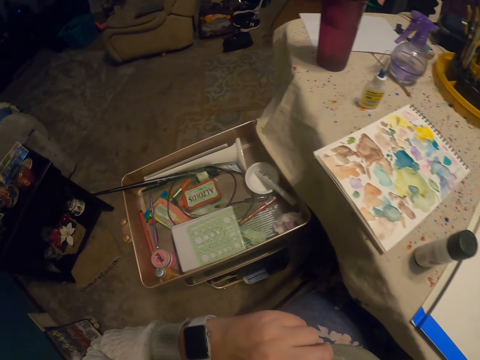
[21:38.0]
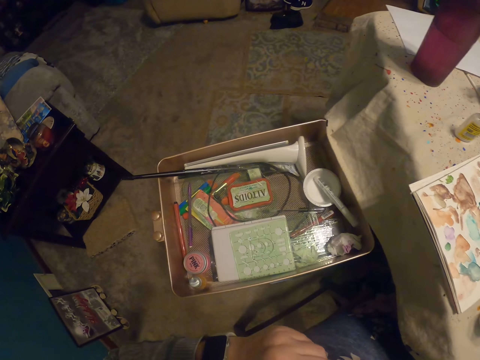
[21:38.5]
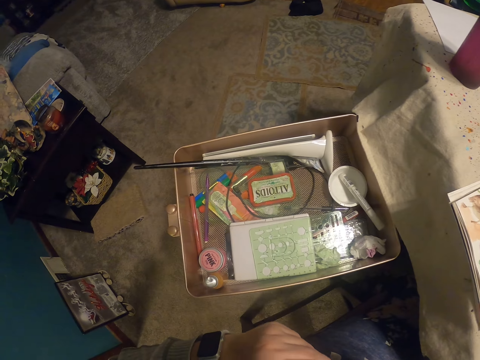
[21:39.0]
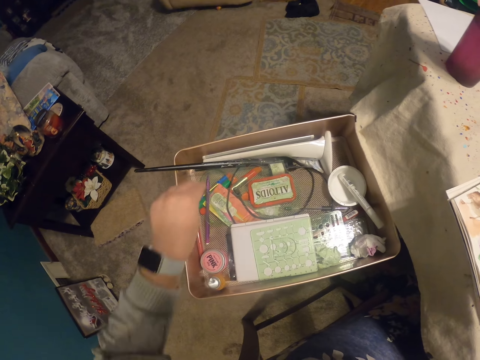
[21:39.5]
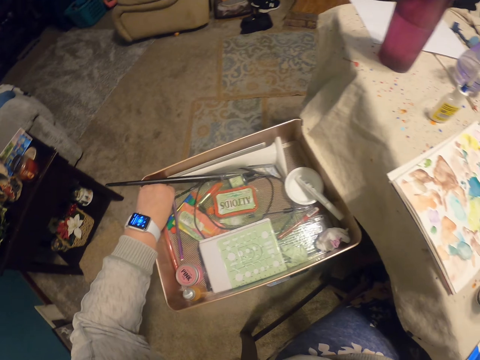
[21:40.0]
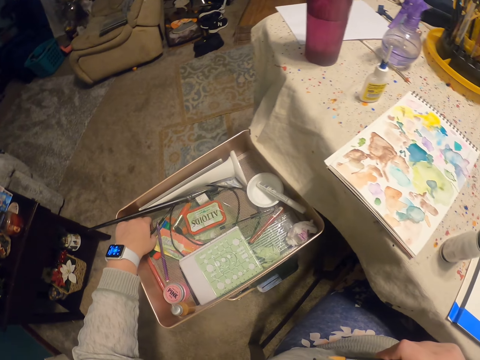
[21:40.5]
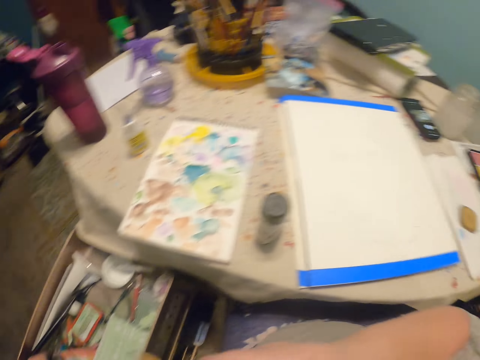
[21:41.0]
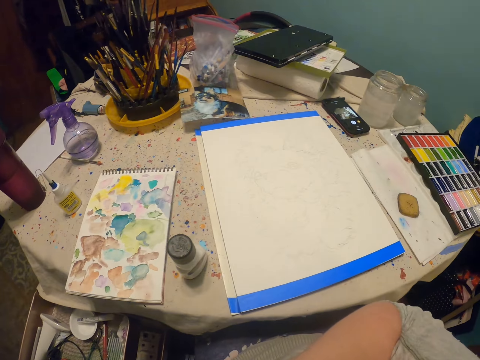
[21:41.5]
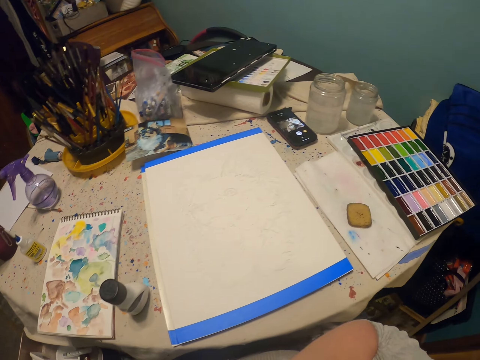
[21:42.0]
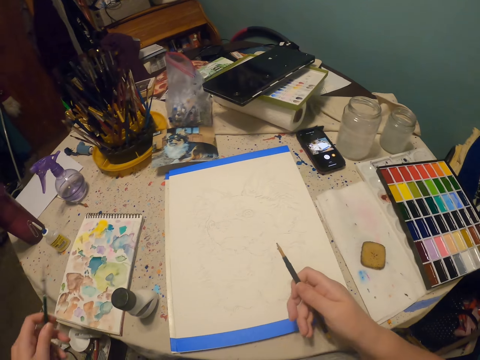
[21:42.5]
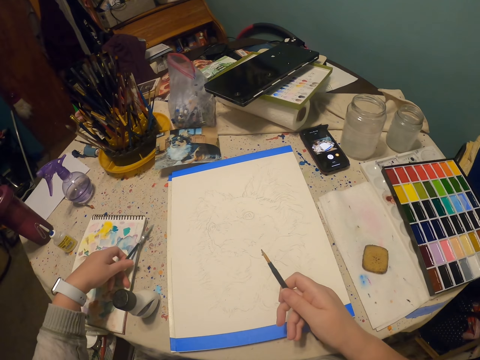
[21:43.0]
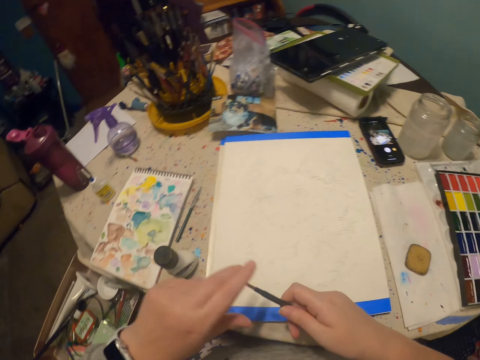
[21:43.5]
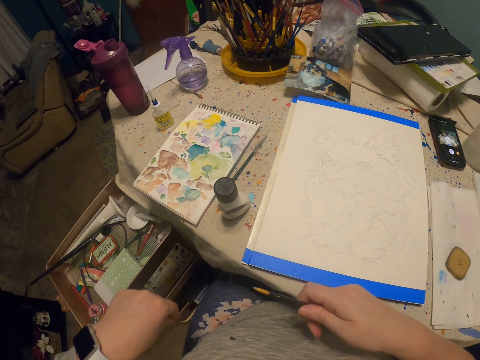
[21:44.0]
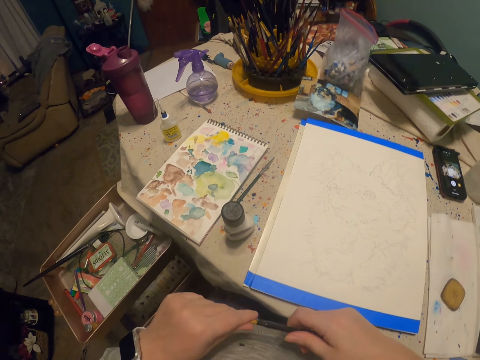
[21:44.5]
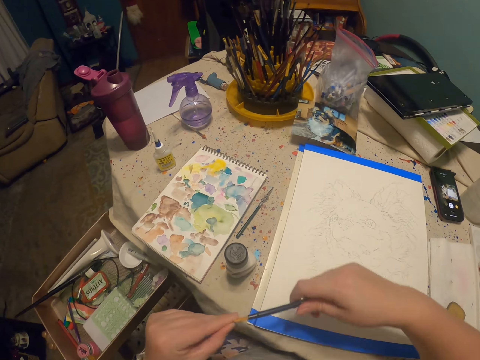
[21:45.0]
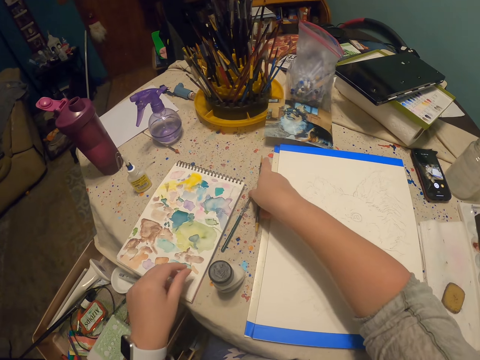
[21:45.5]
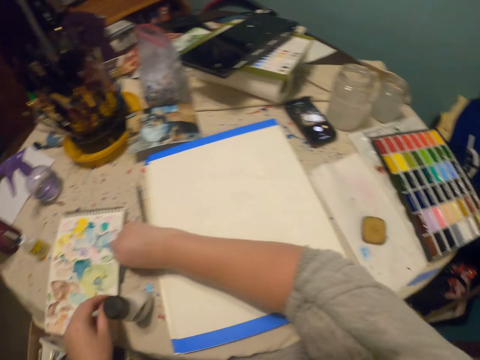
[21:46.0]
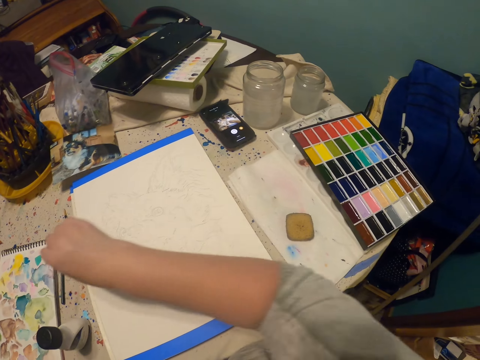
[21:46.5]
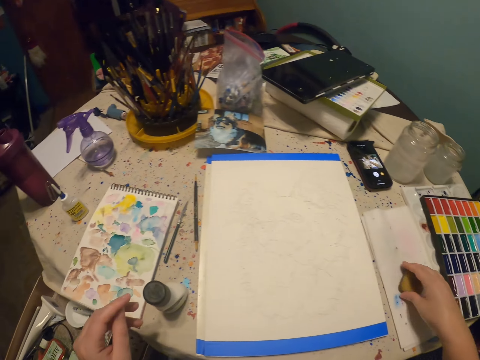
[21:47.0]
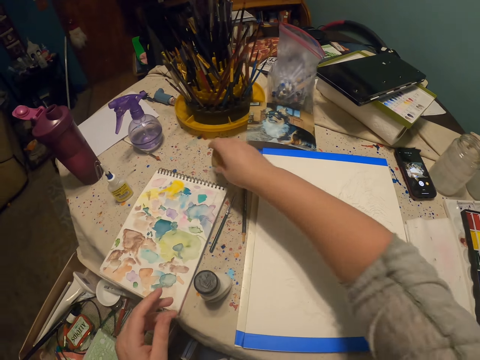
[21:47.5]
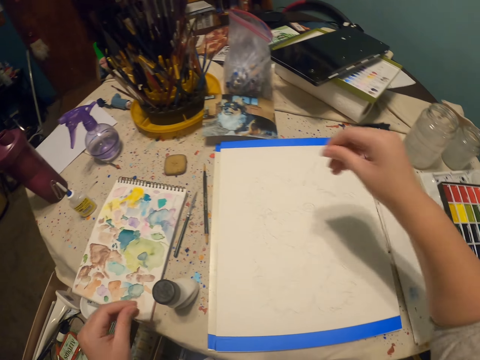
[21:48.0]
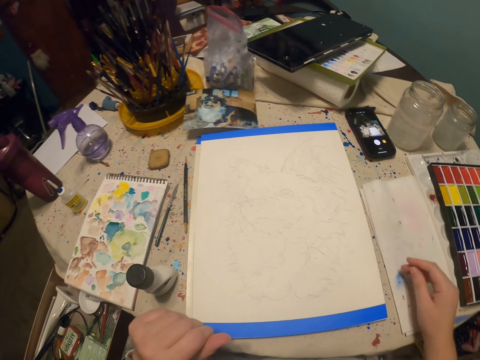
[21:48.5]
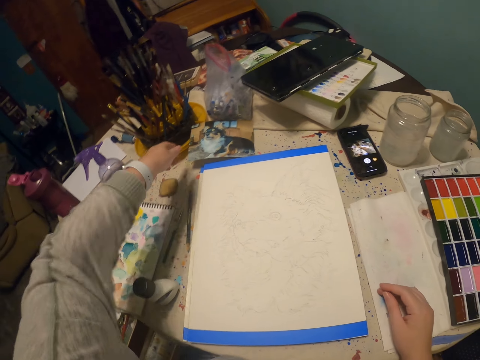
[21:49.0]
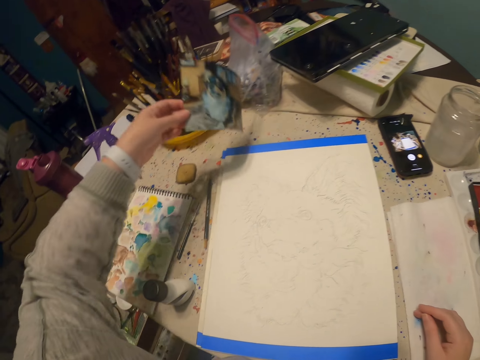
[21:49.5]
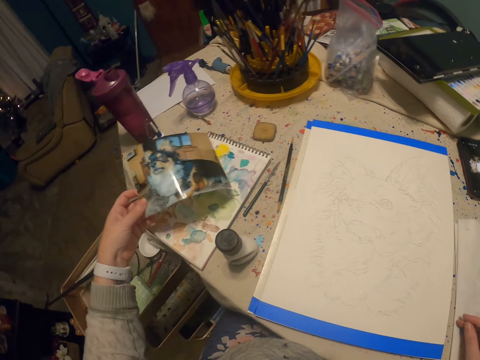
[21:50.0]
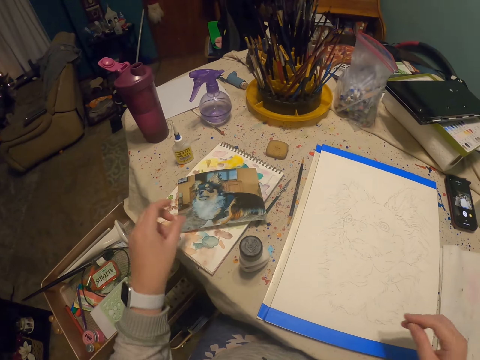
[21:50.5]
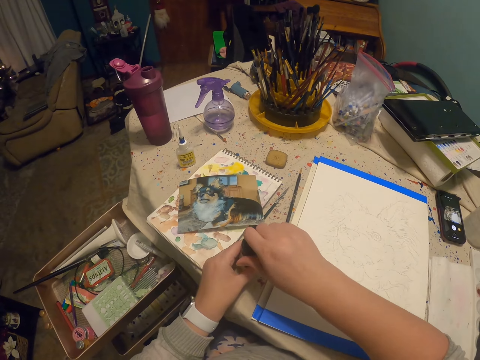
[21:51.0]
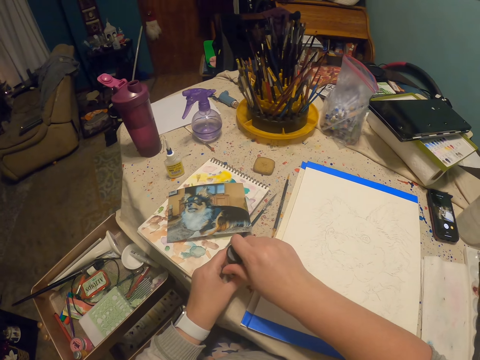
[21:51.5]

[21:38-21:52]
The camera wearer picks up a small paint pen in a drawer. They put down the paint pen on a table. They wipe a pencil with a hand. They put down the pencil on the table. They move the paint pen on the table. They pick up a rubber on the table. They put down the rubber on the table. They put a hand on the table. They pick up a picture from the table. They put down the picture of a dog.

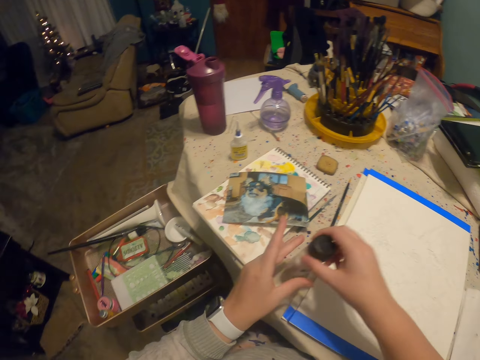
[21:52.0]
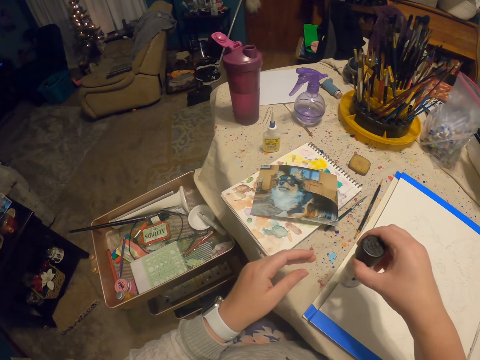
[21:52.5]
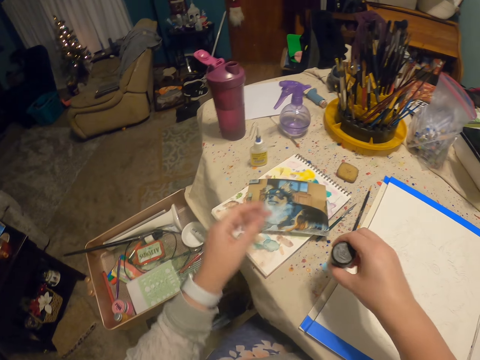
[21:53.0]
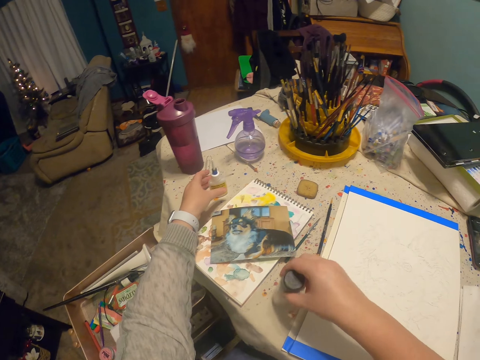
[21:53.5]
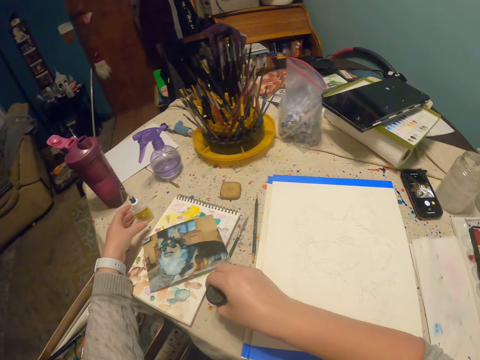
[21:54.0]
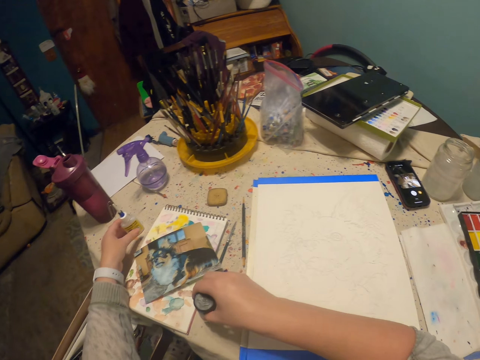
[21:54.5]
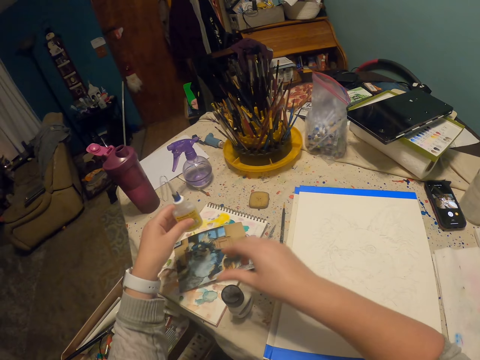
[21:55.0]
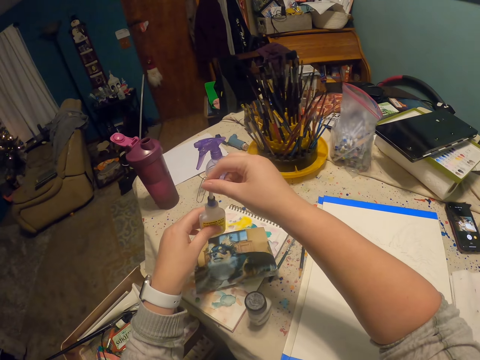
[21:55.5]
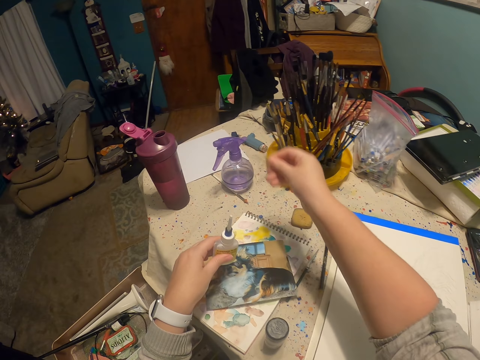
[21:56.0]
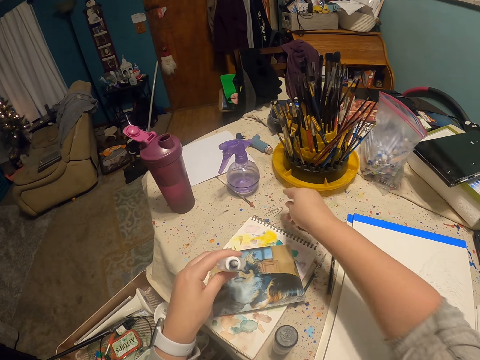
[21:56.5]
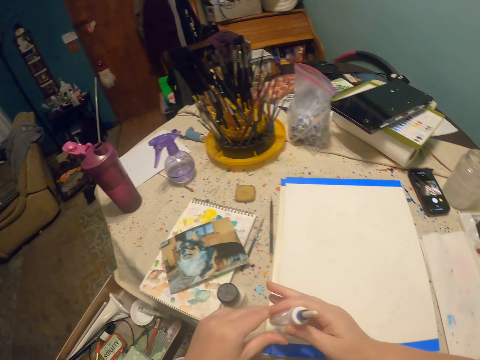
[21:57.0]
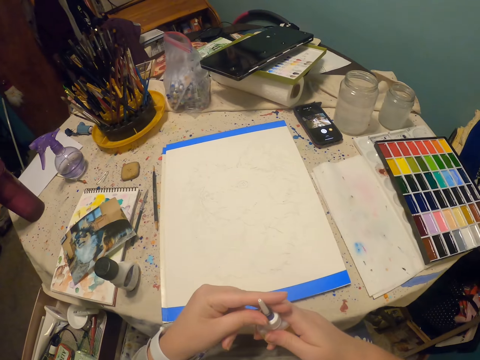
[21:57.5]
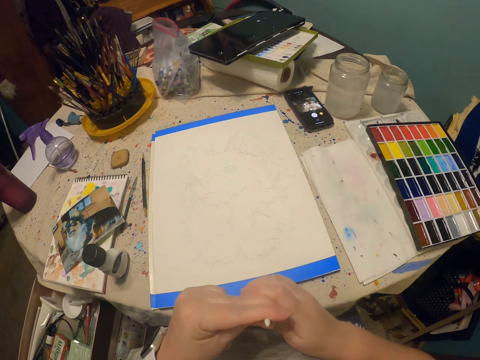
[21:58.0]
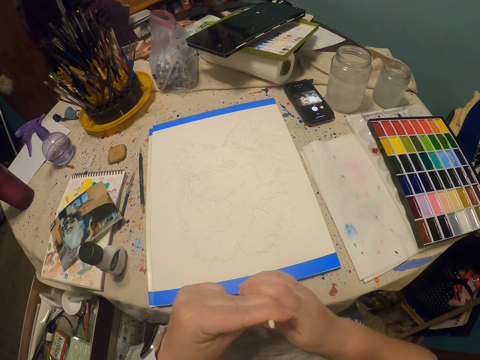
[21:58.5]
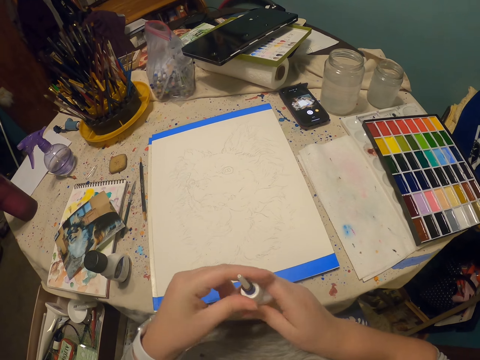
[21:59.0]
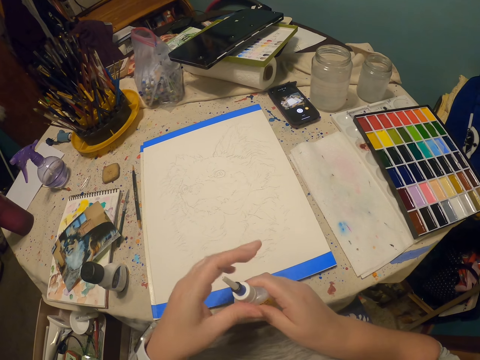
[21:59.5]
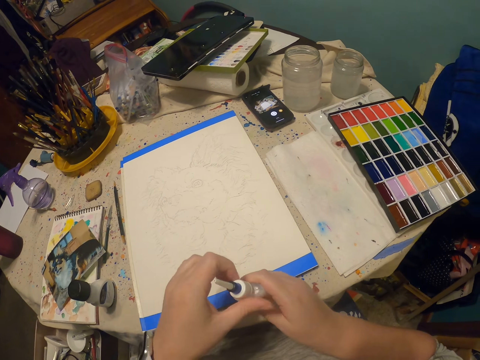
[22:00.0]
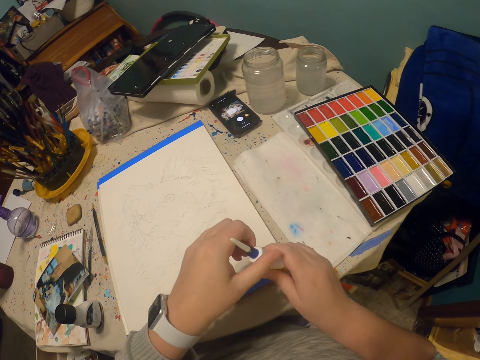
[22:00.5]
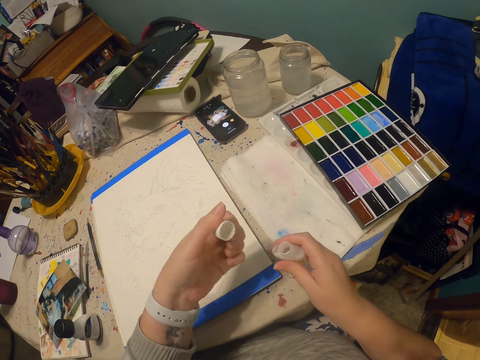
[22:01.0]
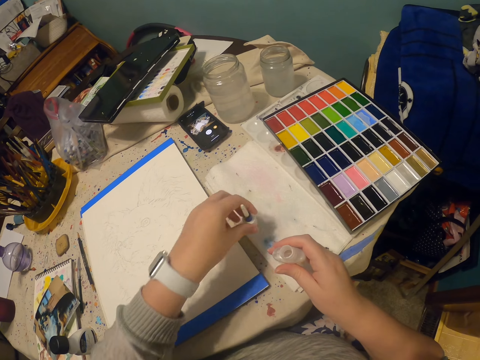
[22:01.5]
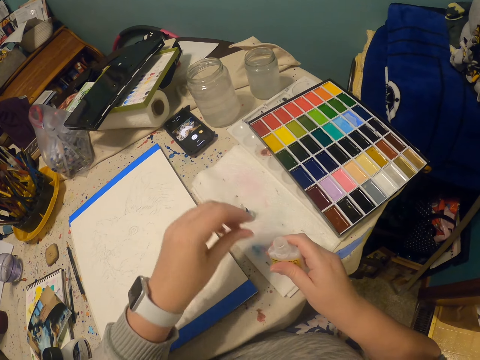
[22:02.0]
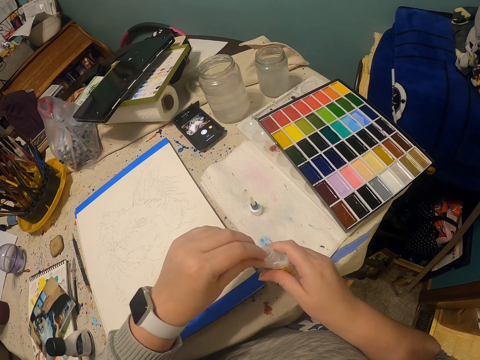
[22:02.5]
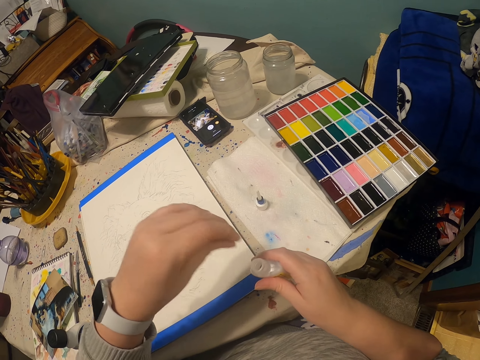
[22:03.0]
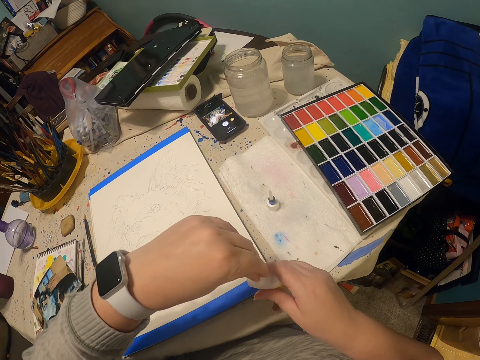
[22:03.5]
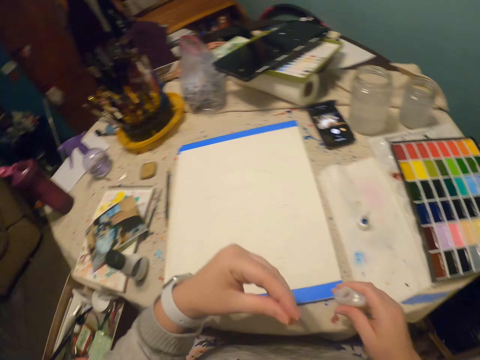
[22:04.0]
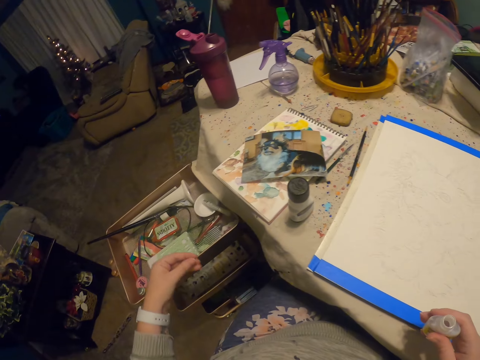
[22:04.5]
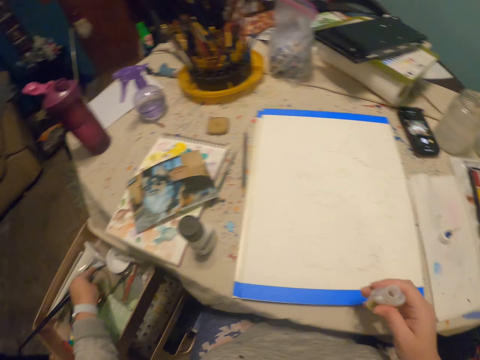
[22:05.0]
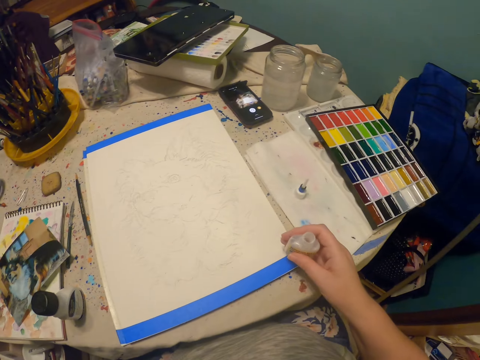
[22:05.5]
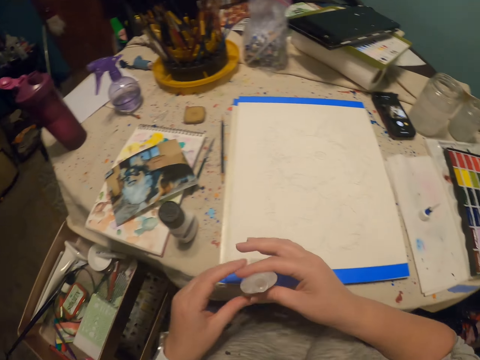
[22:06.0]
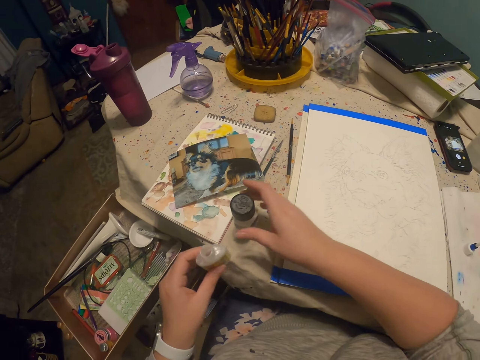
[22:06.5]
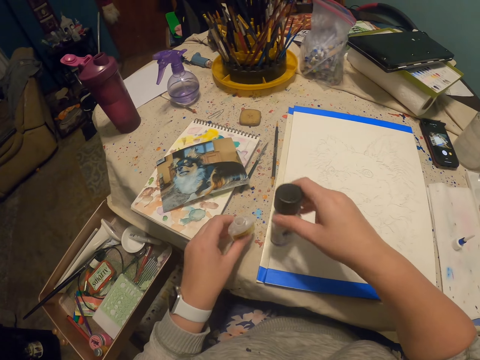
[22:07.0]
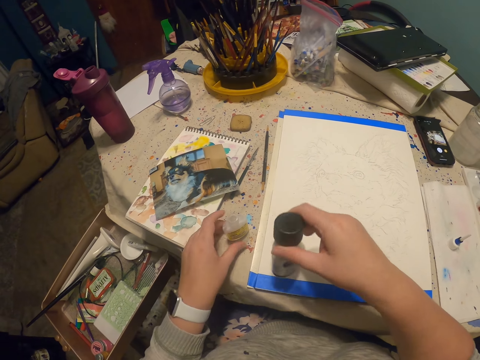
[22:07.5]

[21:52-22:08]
The camera wearer holds a paint bottle or paint can with hands. They pick up the paint bottle with a hand. They shake the paint bottle. They pick up the paint bottle with a hand. They open the paint can. They remove a pin on the paint bottle. They put down the pin on a table. They switch the paint bottle to the other hand. They open the paint bottle. They put down the paint can lid. They remove a paint particle on the paint bottle. They put the paint particle in a drawer. They switch the paint bottle to the other hand. They pick up another paint bottle. They put down the paint bottle. They shake the paint can.
